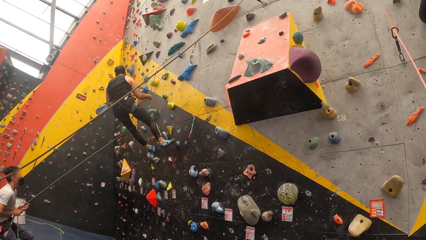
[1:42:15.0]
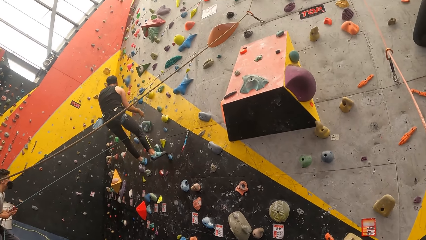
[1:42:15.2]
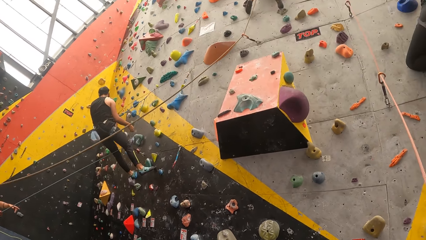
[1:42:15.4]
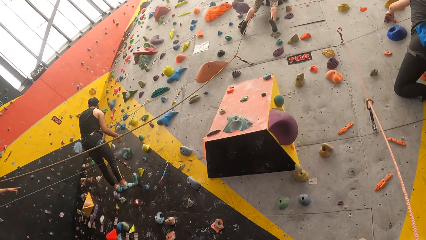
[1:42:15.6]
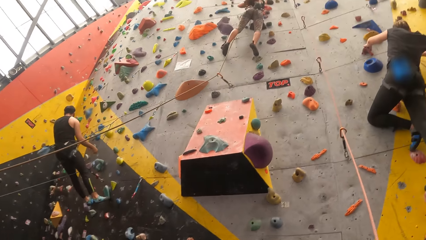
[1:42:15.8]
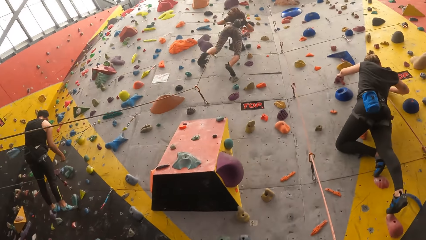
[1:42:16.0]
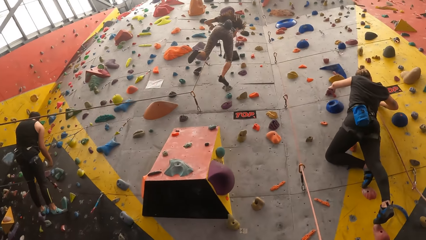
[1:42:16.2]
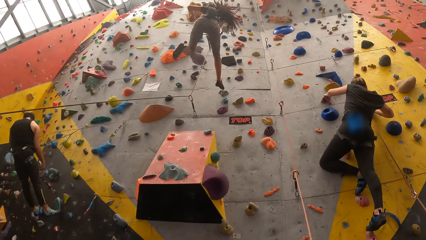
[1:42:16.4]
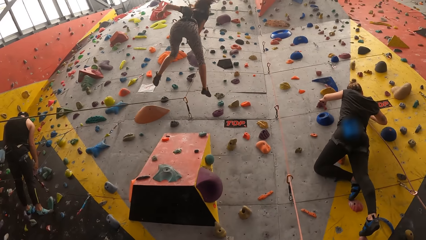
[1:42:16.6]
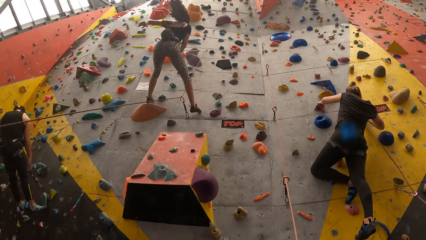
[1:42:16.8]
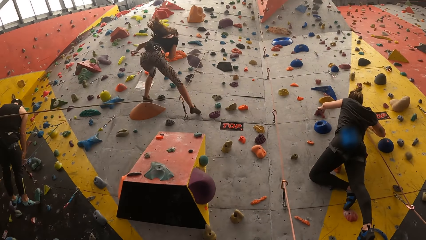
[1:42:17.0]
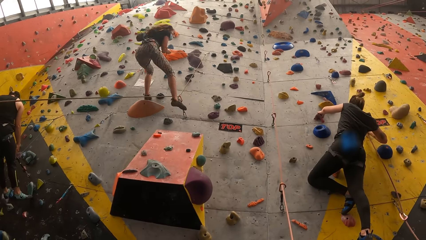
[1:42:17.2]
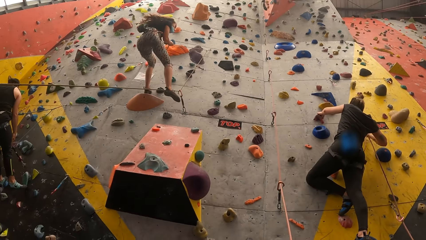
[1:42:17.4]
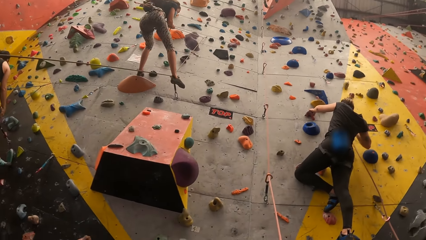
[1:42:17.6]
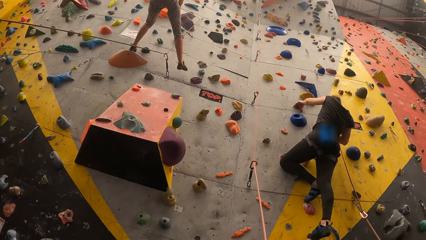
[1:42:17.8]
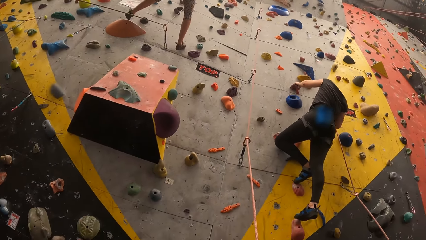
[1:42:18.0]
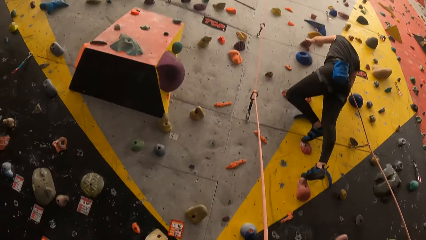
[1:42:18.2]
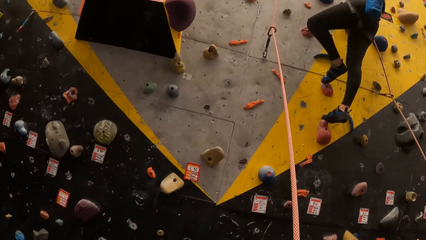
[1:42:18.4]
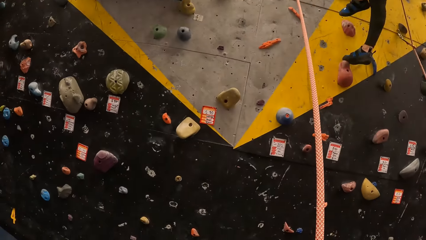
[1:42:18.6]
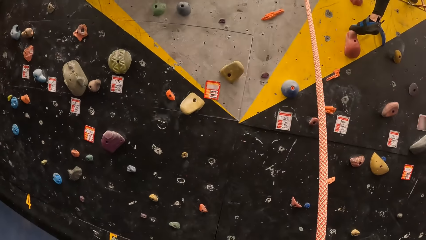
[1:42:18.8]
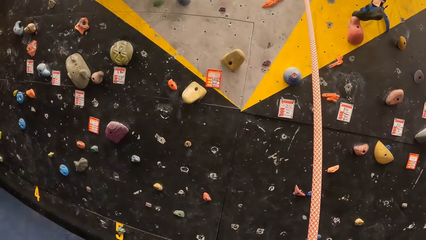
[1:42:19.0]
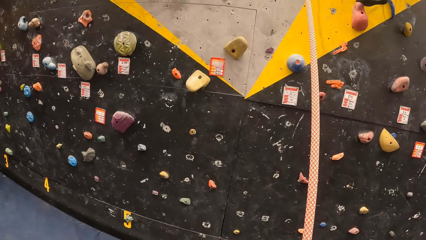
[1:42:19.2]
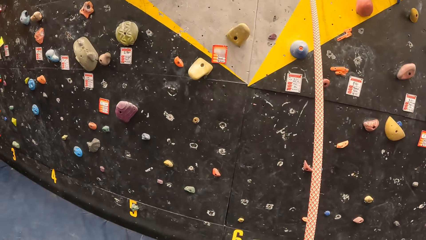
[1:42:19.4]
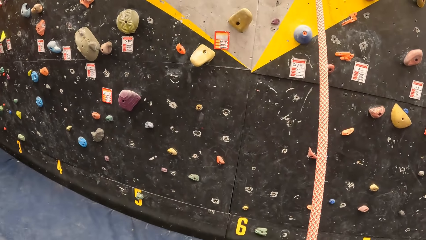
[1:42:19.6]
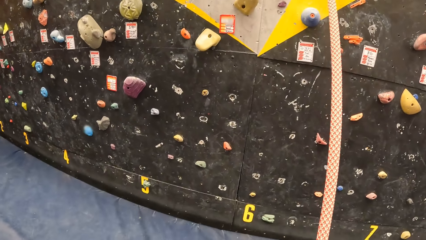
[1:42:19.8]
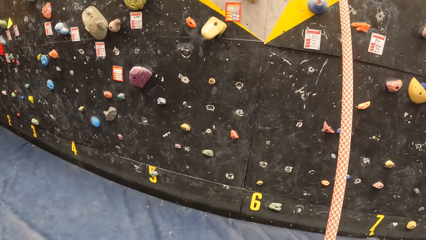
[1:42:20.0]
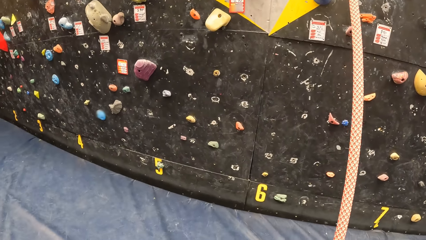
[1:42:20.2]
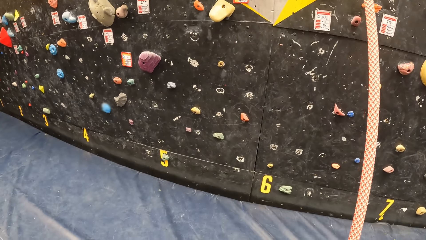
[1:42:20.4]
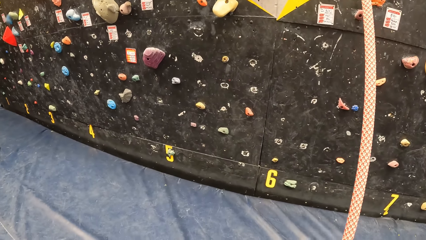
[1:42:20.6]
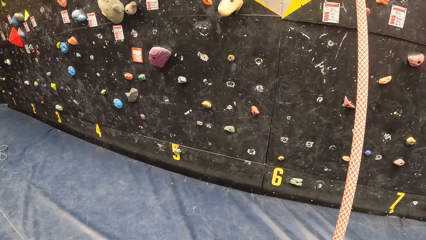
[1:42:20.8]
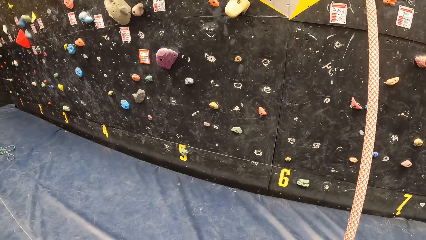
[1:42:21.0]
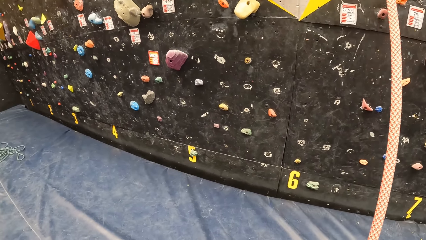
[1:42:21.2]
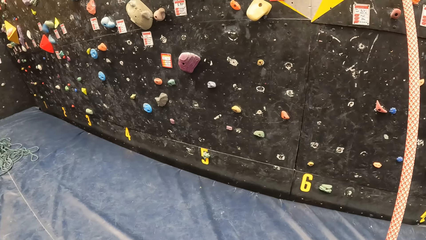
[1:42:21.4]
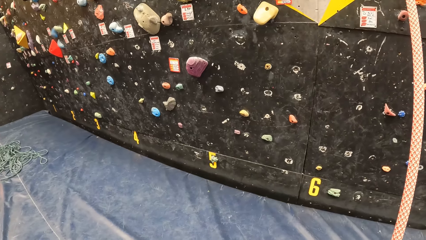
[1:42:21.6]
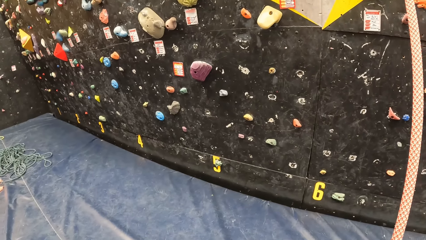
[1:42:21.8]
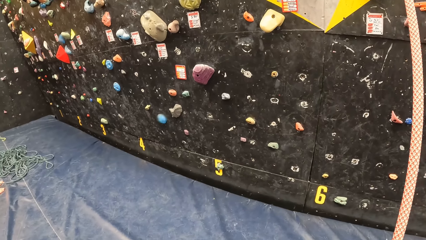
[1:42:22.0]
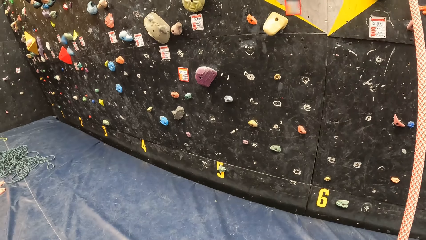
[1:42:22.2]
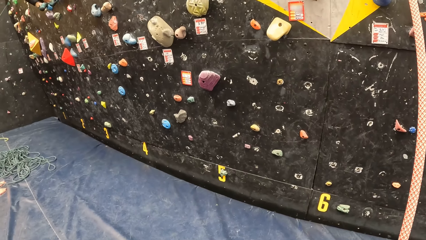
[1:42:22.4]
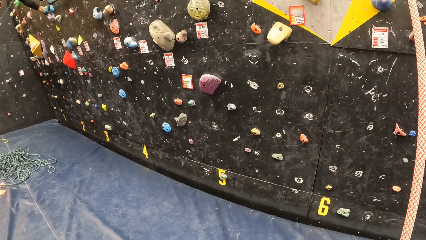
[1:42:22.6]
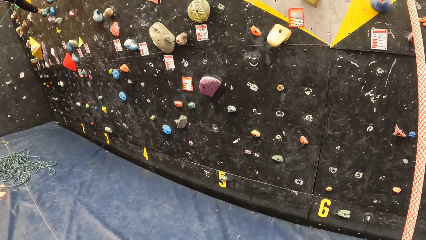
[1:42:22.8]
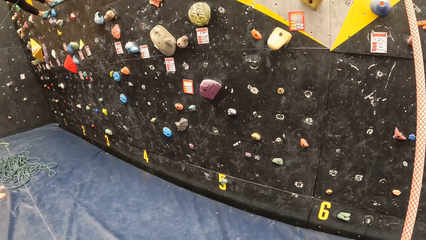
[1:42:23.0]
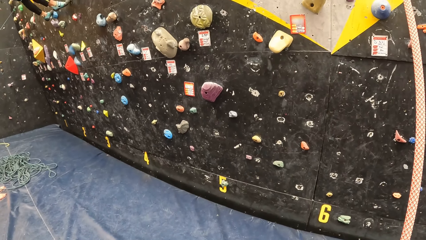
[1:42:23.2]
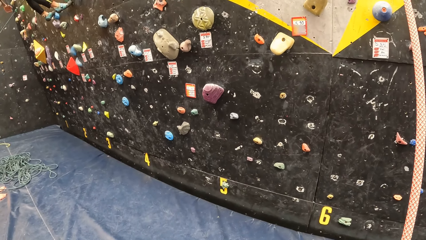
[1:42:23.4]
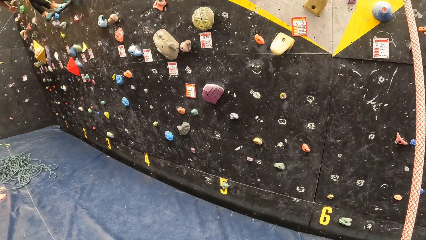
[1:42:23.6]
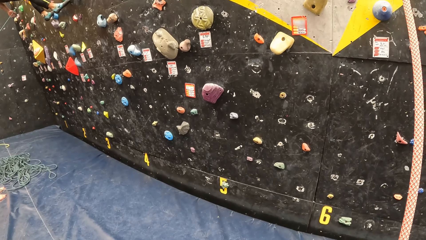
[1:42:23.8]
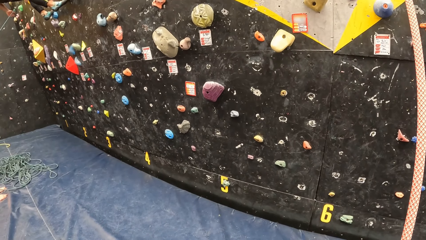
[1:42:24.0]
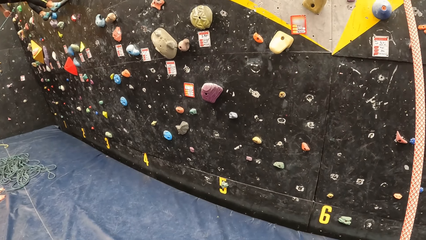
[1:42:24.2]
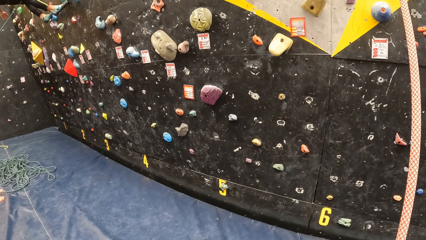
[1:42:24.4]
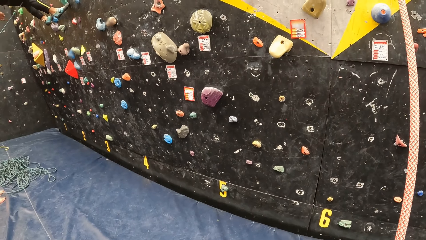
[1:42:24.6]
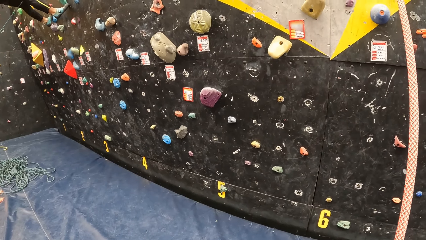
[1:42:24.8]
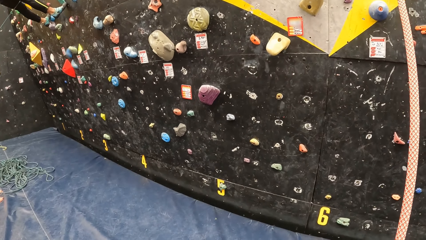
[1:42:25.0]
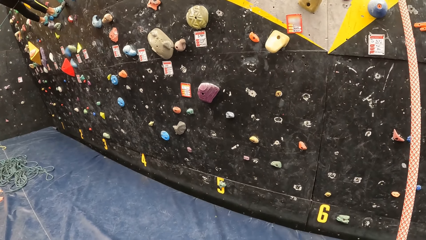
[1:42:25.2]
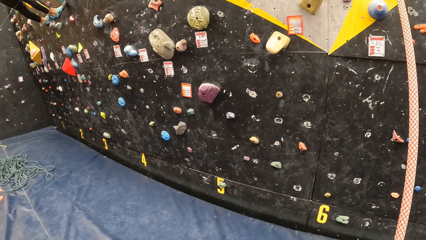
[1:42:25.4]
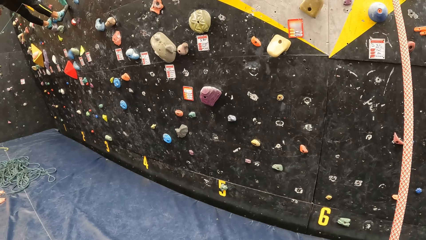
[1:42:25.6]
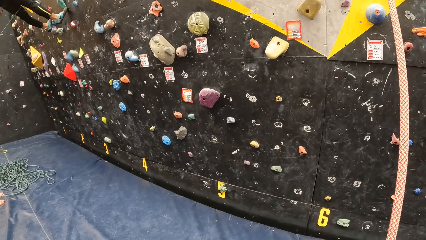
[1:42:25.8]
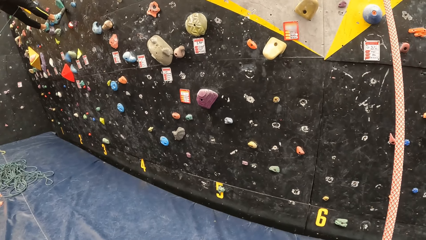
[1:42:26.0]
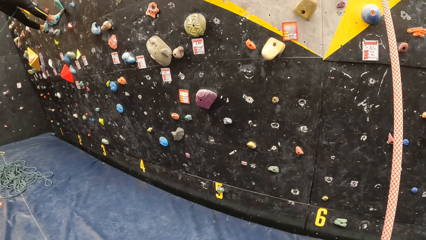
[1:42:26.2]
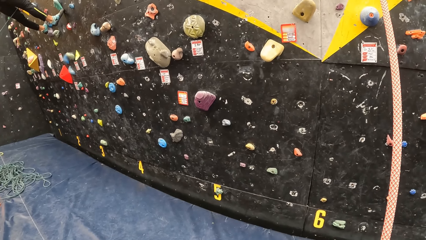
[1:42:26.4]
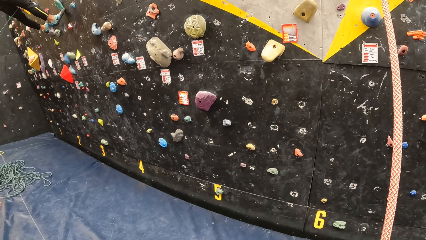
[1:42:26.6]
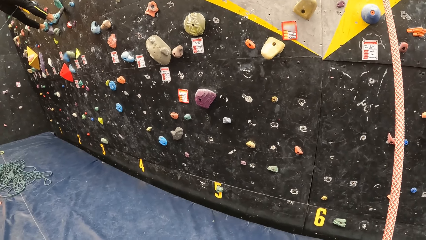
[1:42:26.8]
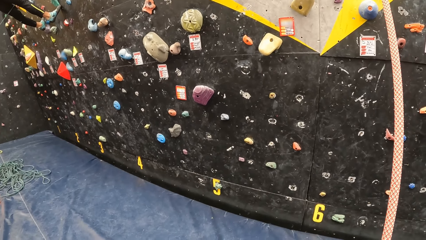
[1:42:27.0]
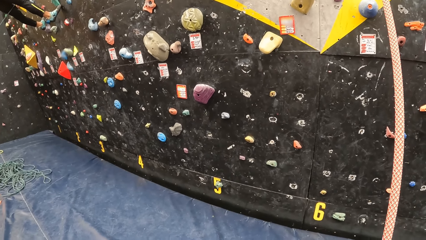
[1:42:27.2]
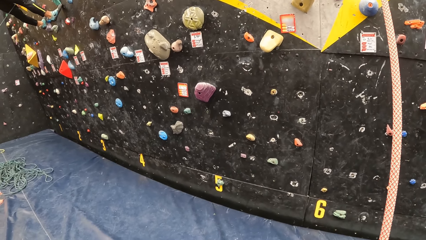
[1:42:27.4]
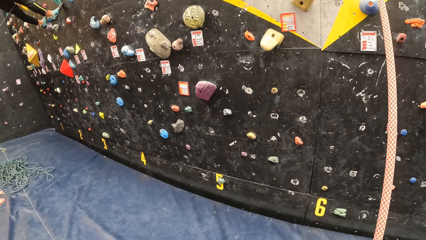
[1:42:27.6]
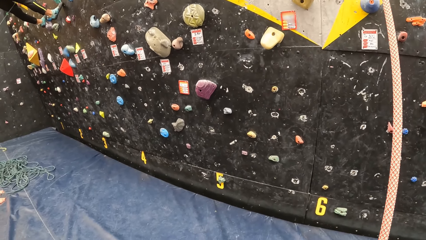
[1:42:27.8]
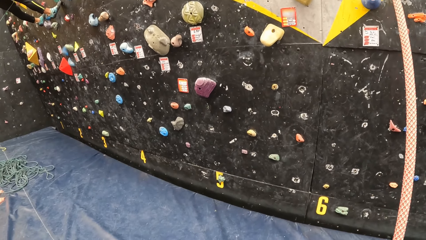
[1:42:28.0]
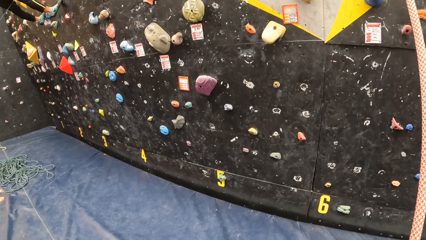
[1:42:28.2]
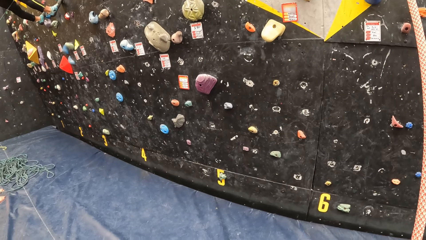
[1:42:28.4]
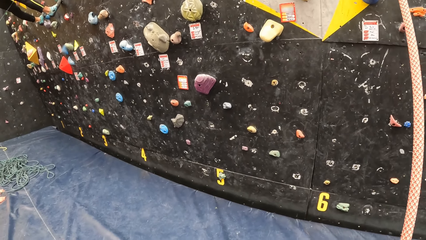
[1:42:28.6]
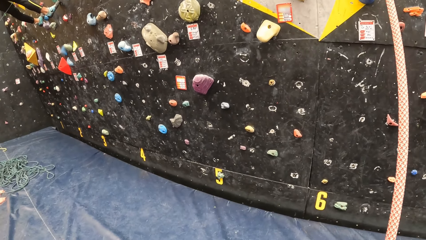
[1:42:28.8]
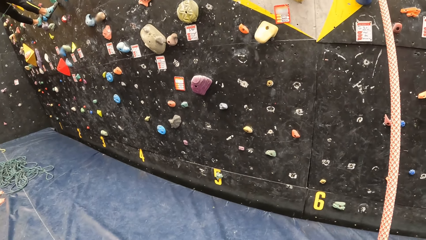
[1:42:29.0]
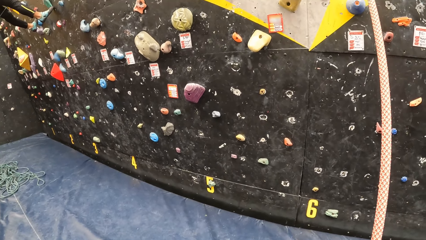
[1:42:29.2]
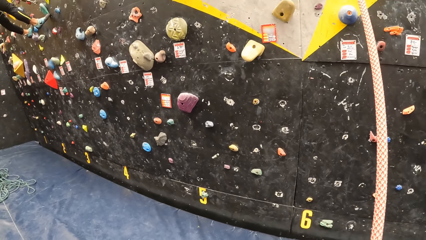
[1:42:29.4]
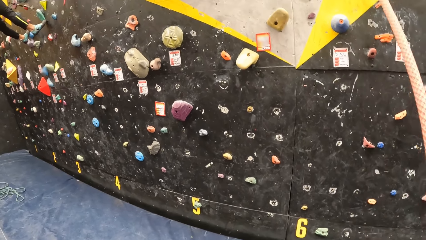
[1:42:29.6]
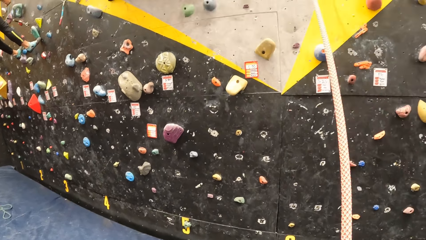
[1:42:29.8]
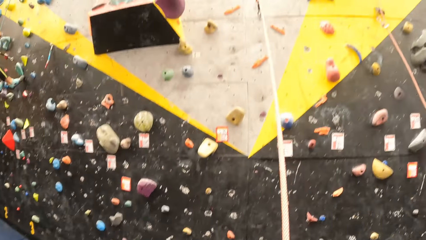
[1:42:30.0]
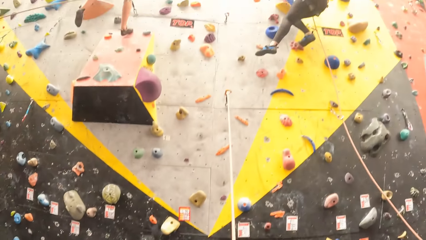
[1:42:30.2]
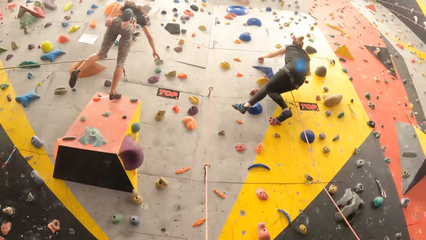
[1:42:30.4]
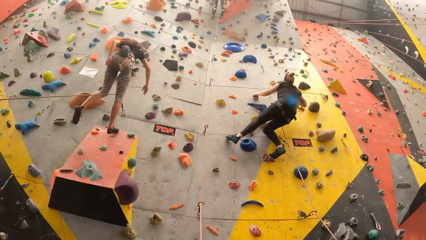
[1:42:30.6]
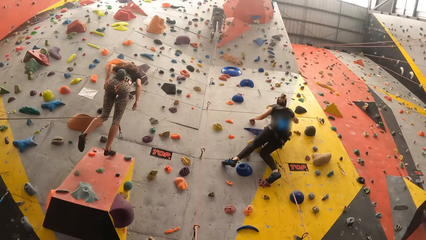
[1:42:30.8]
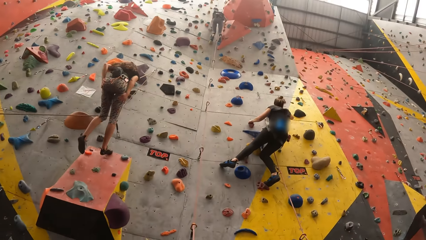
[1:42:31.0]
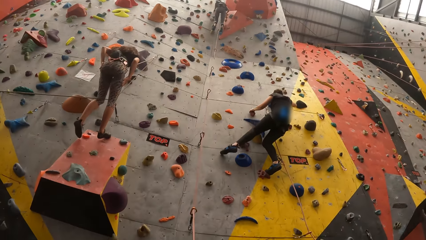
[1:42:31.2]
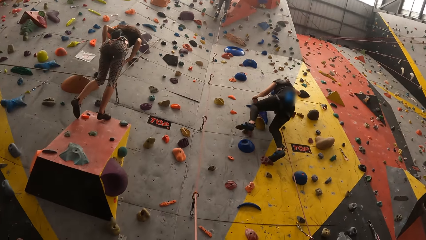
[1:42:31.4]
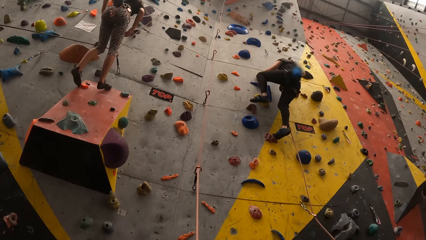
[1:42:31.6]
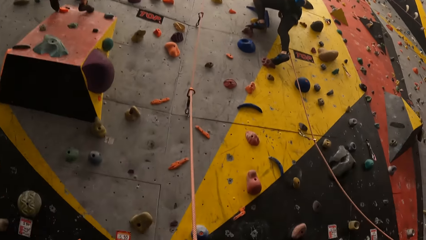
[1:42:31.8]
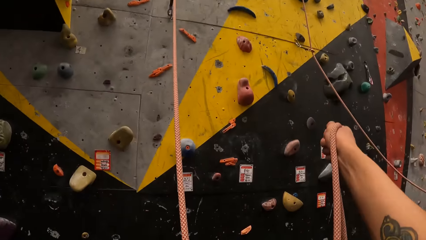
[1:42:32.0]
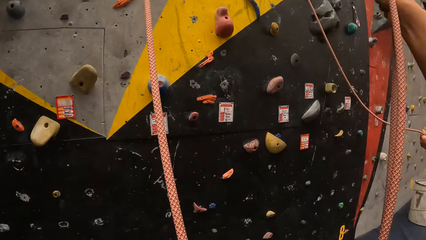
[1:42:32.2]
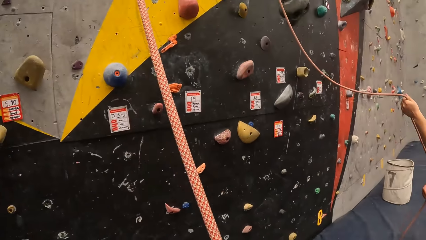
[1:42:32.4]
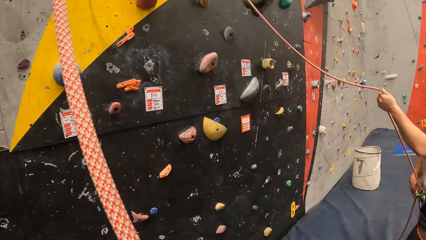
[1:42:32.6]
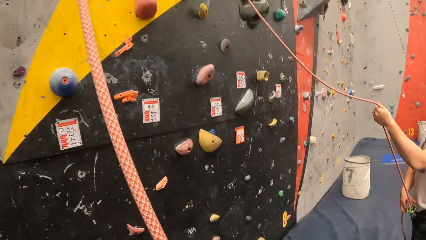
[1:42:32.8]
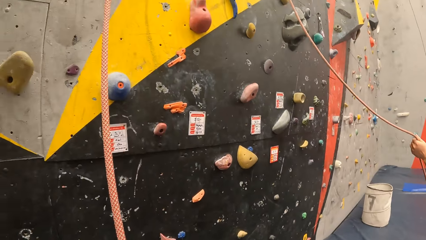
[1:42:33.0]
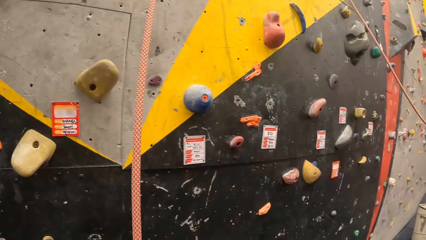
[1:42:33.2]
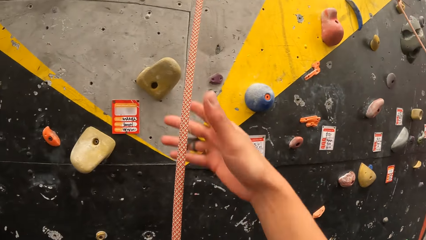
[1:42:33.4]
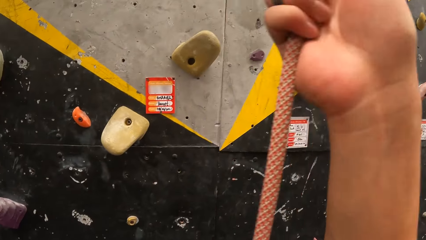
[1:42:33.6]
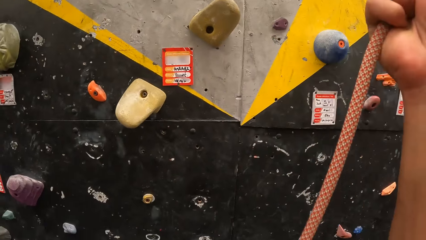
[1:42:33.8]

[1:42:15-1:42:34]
The camera wearer looks up the bouldering wall. They look down the bouldering wall. They hold on to the rope. They look up the bouldering wall. They look down the bouldering wall.
